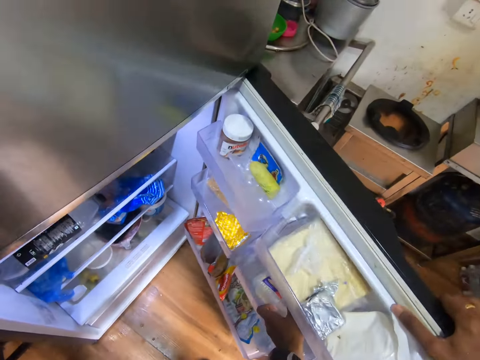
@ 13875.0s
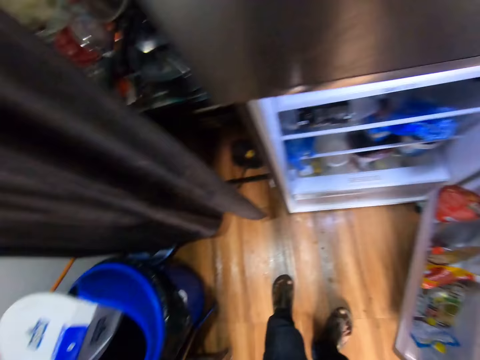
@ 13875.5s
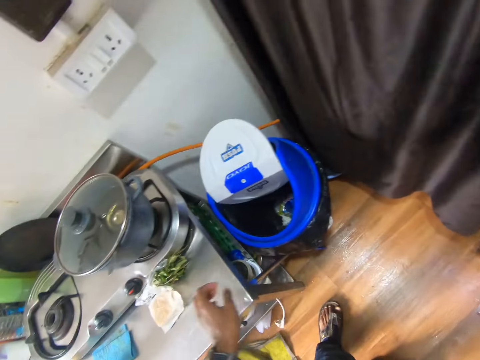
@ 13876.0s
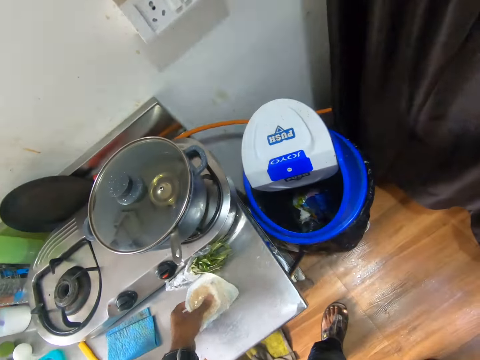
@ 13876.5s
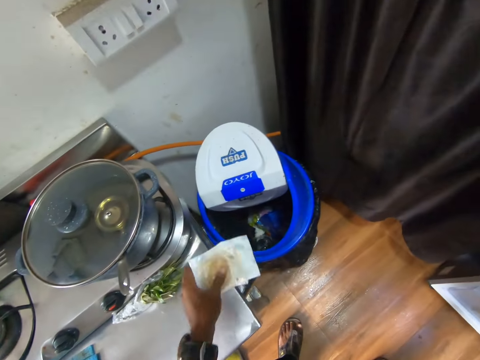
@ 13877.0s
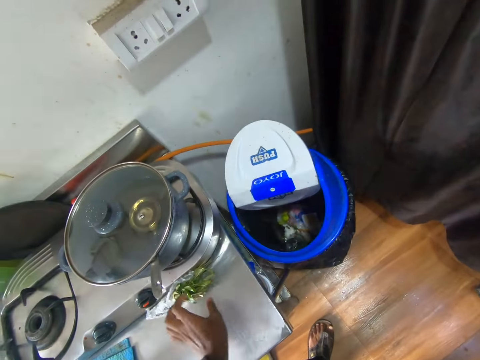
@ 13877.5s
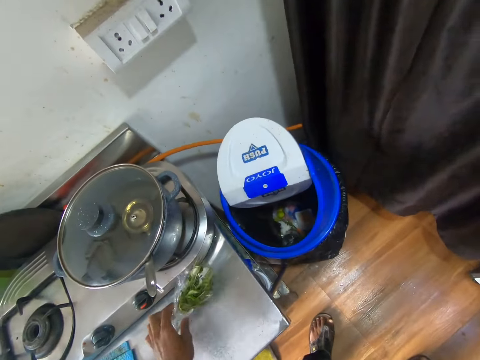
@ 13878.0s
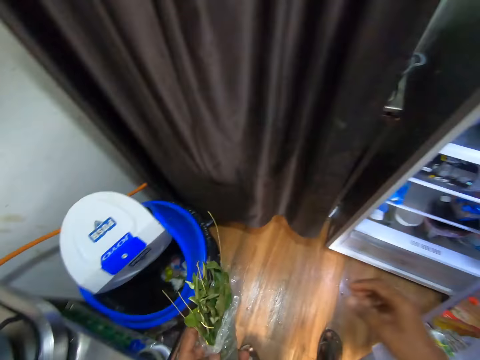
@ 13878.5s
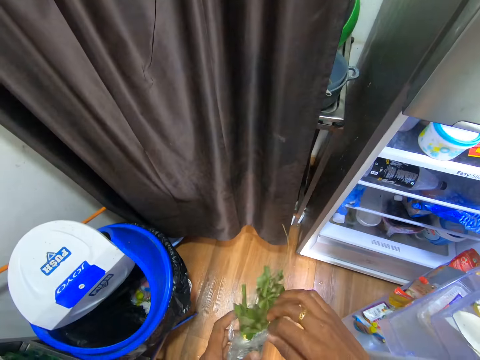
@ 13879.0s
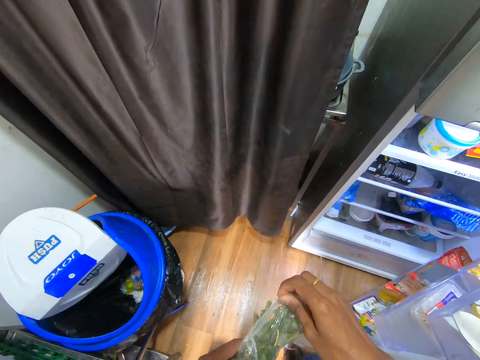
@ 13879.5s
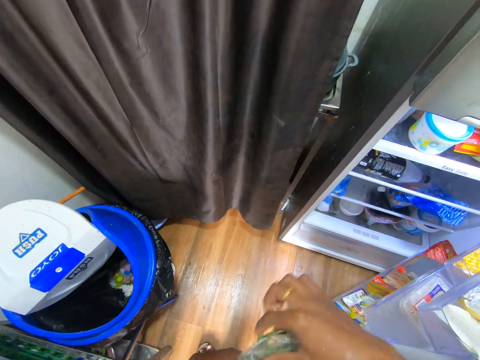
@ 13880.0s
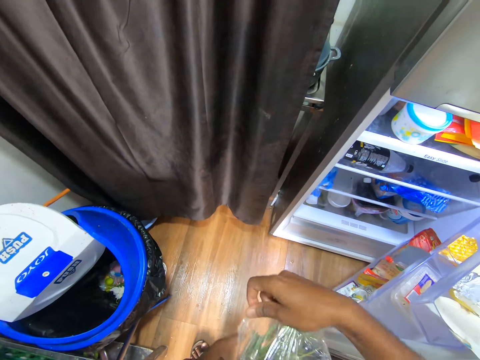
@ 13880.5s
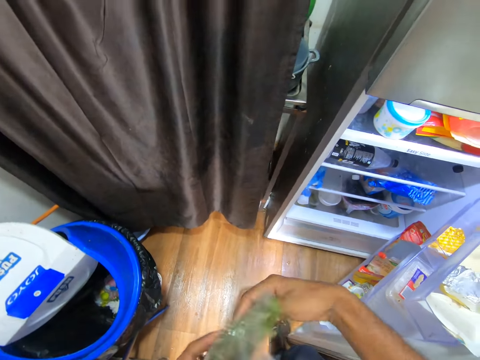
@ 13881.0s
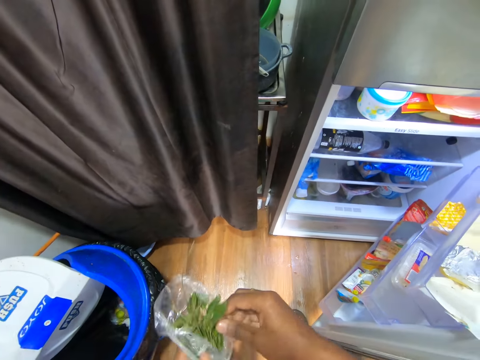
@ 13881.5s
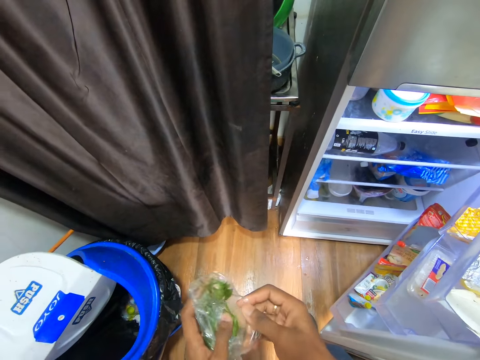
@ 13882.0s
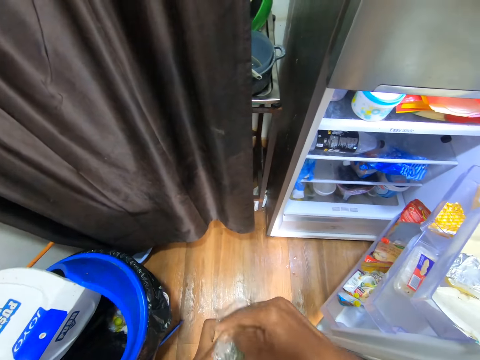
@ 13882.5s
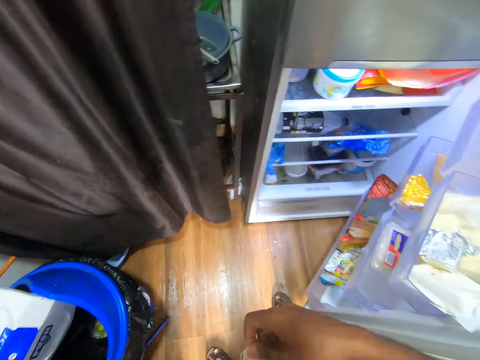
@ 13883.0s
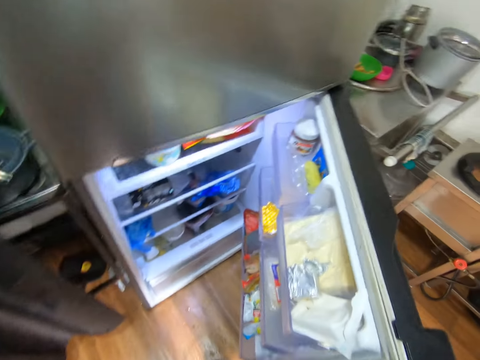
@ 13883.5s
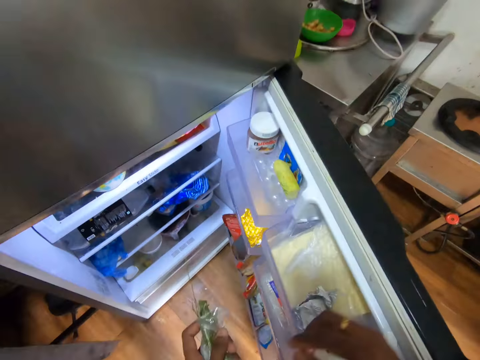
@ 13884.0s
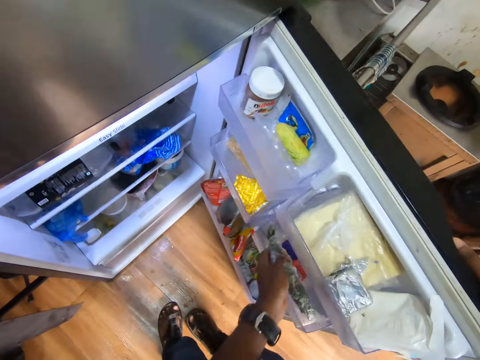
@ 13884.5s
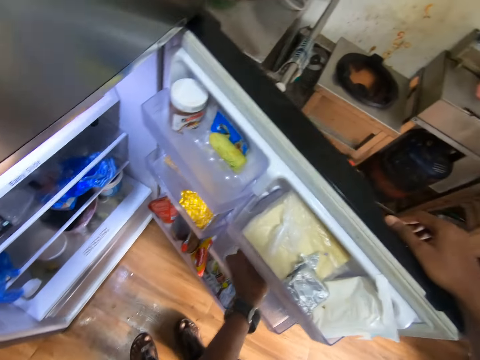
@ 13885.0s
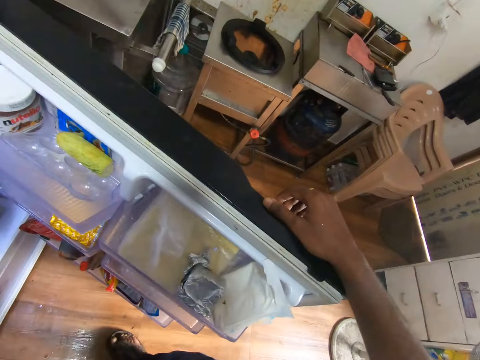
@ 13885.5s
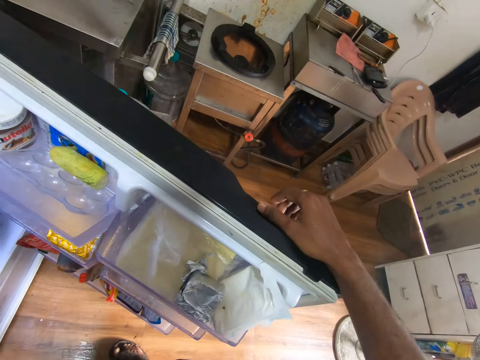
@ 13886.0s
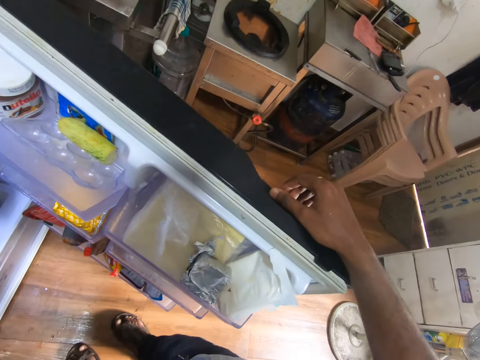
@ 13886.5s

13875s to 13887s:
The camera wearer picks an ingredient wrapper from the kitchen countertop with her left hand. She drops the ingredient wrapper in the waste bin on the floor with her left hand. She picks veggies in a cellophane wrapper from the kitchen countertop with her left hand. She adjusts the cellophane wrap around the veggies in her left hand with her right hand. She places her right hand on the refrigerator. She places the veggies in the refrigerator's shelf compartment with her left hand.

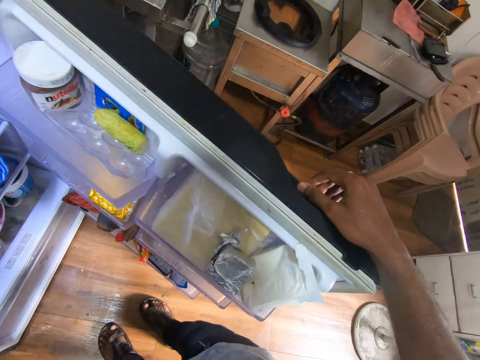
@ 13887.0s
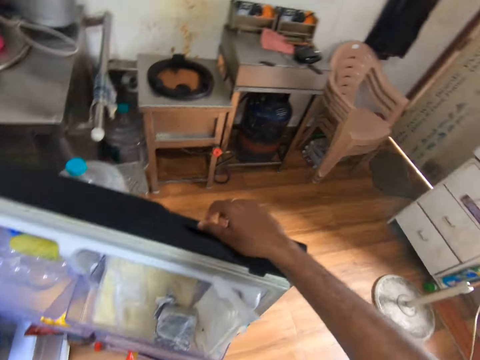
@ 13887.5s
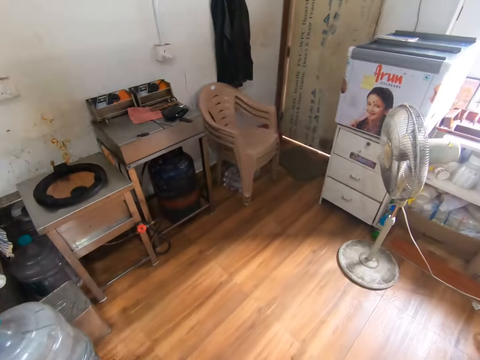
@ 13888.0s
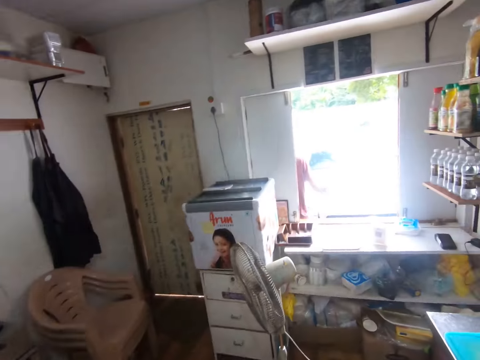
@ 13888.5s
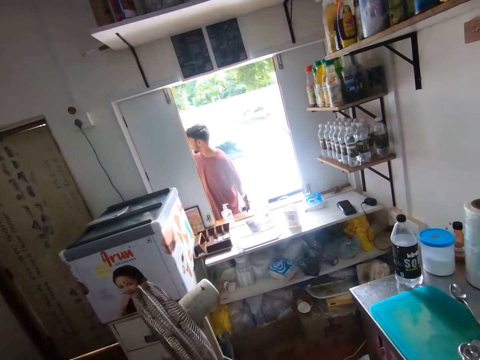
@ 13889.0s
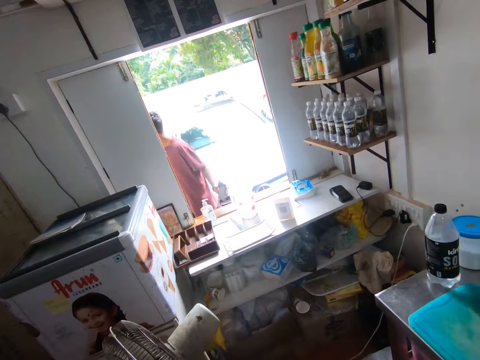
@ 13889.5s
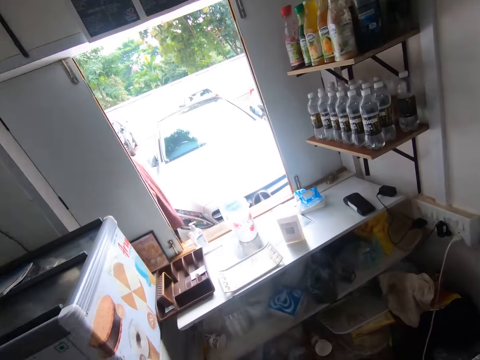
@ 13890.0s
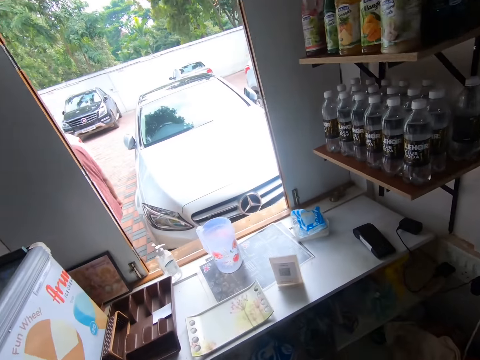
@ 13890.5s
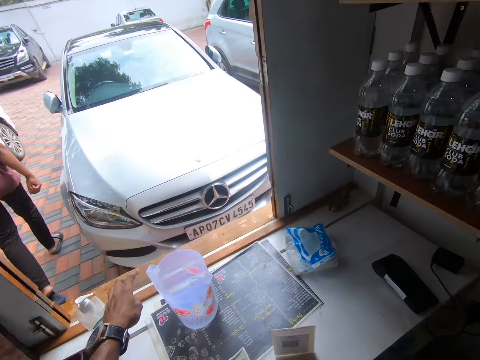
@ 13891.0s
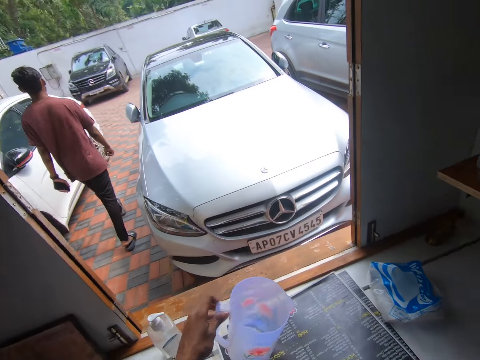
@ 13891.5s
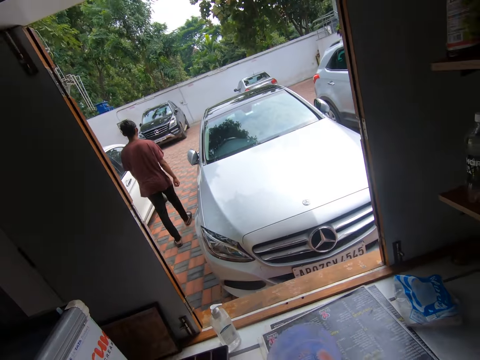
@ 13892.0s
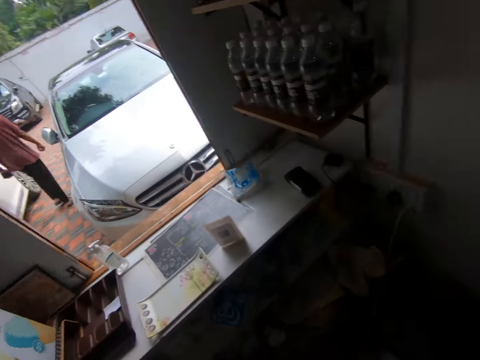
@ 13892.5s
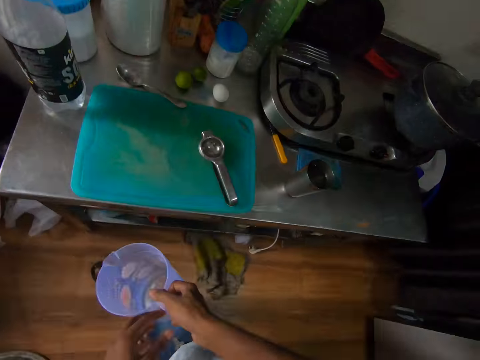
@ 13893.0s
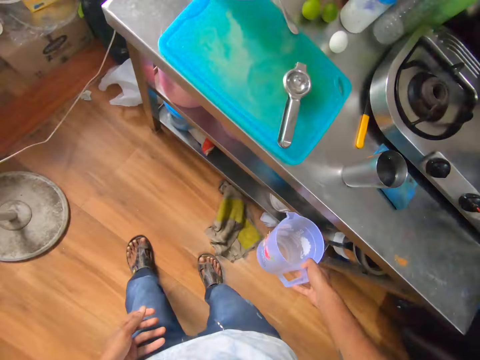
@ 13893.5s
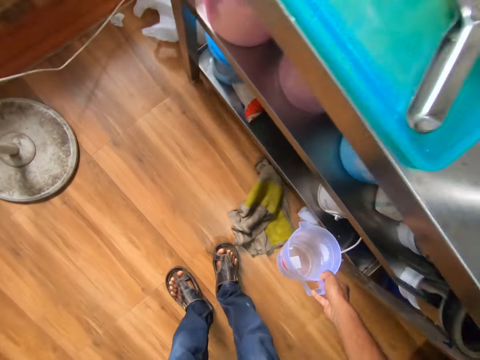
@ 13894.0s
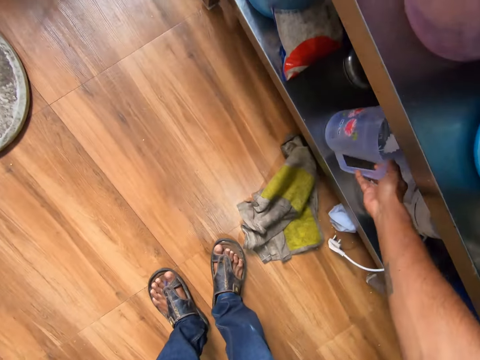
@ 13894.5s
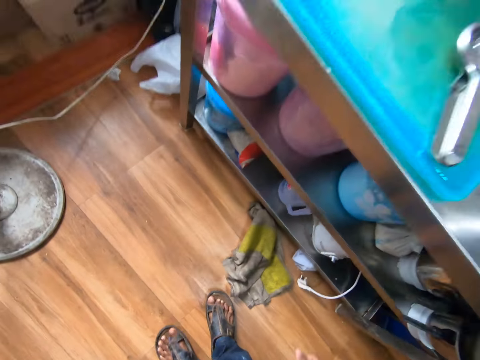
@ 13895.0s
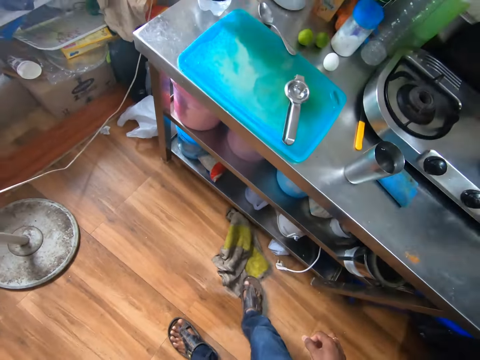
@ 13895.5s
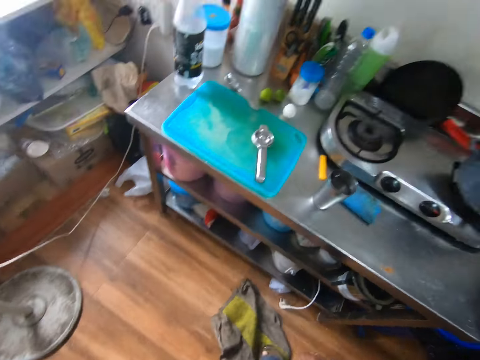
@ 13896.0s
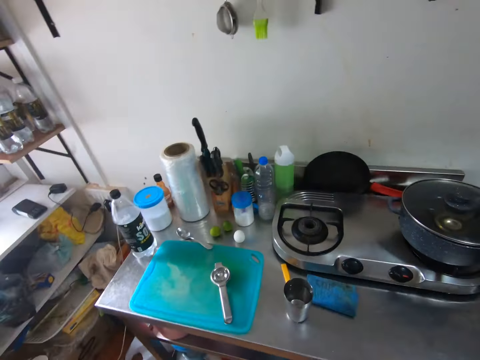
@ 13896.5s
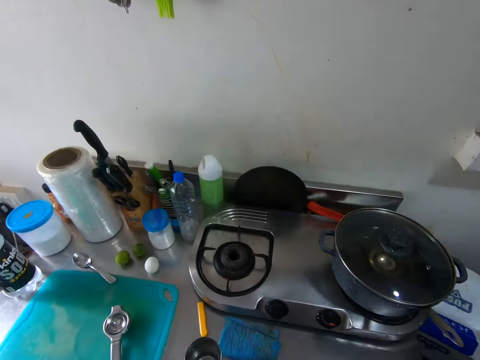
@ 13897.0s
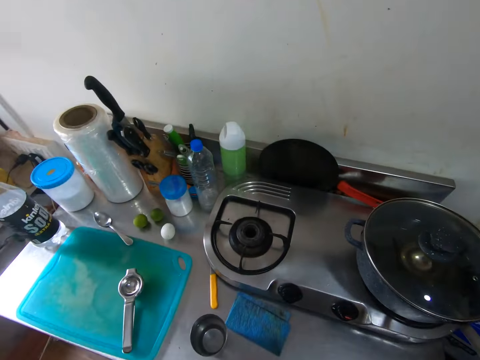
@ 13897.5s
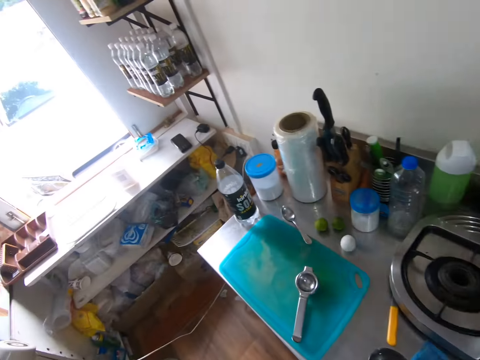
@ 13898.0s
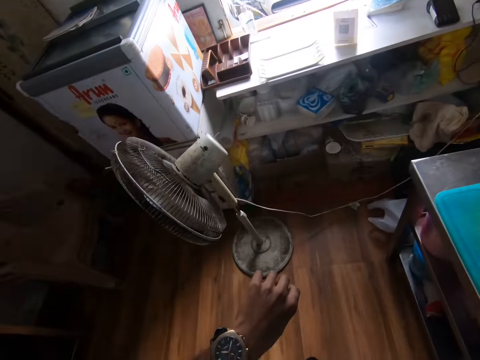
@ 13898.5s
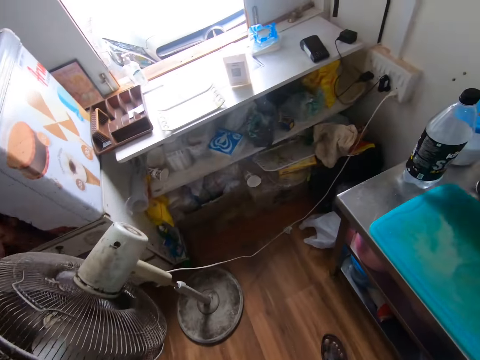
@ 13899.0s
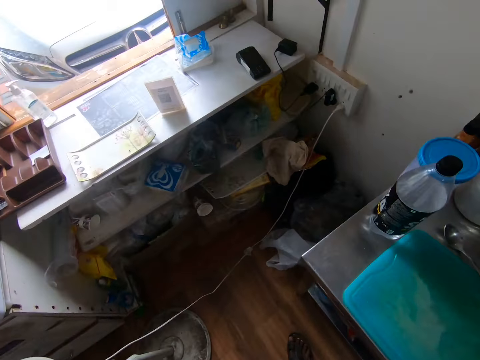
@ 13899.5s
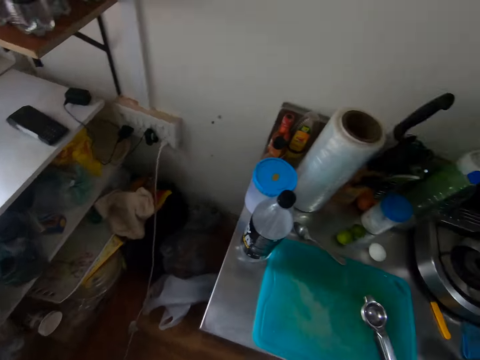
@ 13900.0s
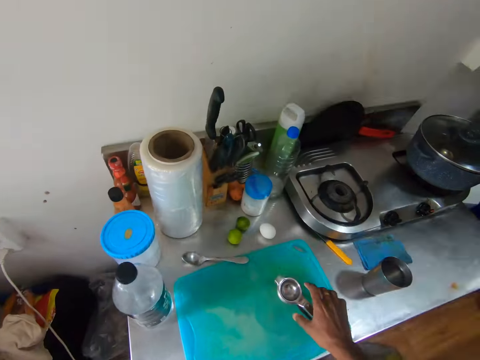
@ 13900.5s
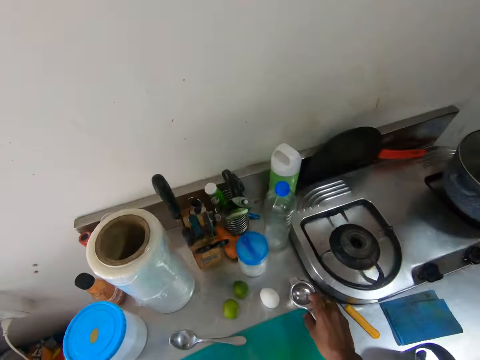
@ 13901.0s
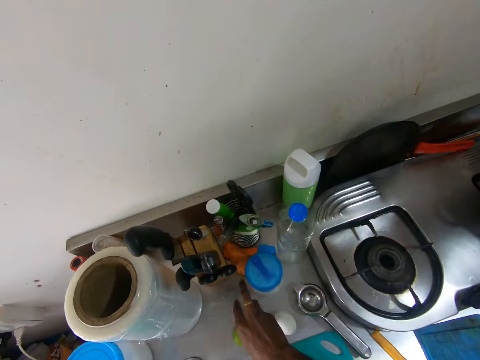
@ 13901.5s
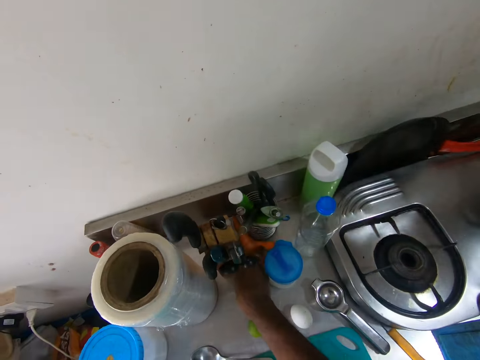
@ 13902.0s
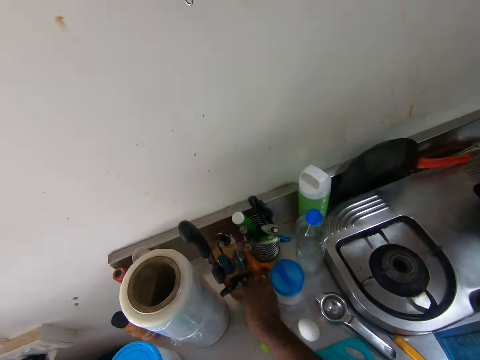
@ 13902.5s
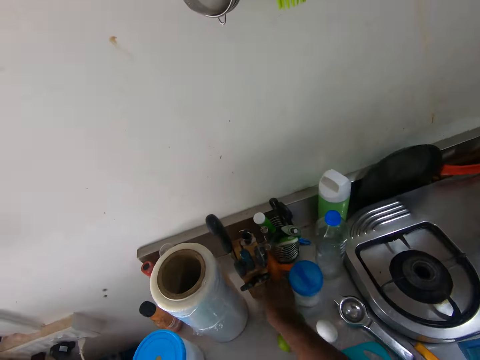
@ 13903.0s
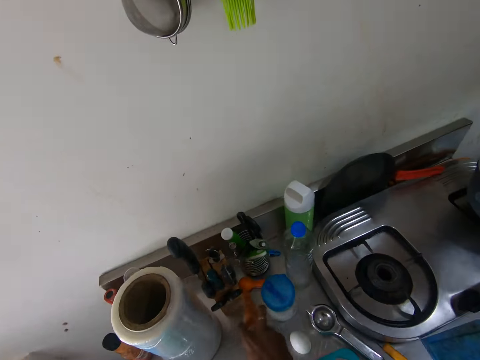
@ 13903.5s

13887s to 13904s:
The camera wearer closes the fridge door. A man places a jug on a kitchen countertop in front of the window with his left hand. The camera wearer walks towards the window. The man walks away from the window. The camera wearer picks up the jug from the kitchen countertop with her left hand. She passes the jug from her left hand to her right hand. She places the jug in a kitchen cabinet with her right hand. She pulls a rag on the floor with her right foot. She looks at her watch. She touches a lemon squeezer. She moves a scoop spoon on the kitchen countertop with her right hand. She drops the lemon squeezer. She touches a carrot. She adjusts the utensils in the utensils case on the kitchen countertop with her right hand.
